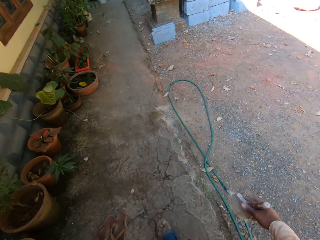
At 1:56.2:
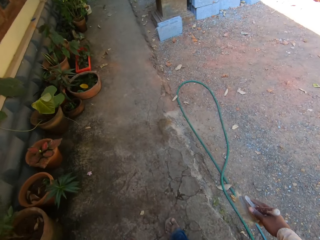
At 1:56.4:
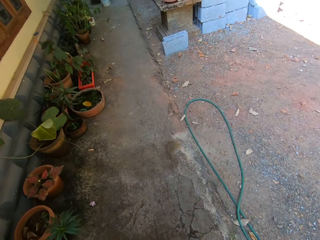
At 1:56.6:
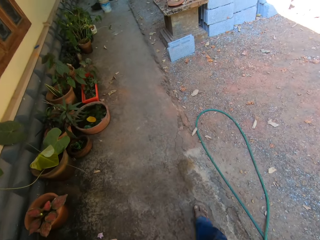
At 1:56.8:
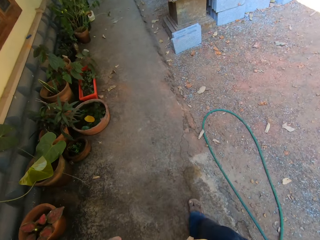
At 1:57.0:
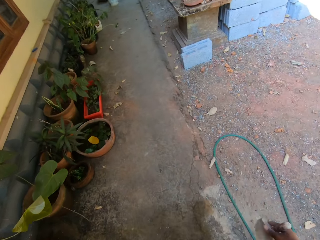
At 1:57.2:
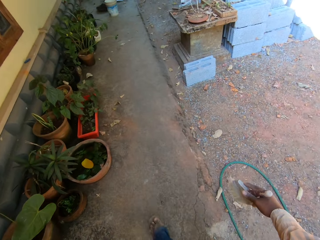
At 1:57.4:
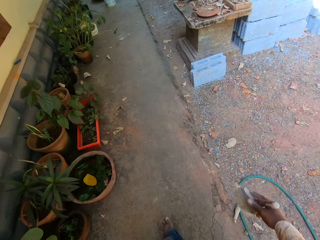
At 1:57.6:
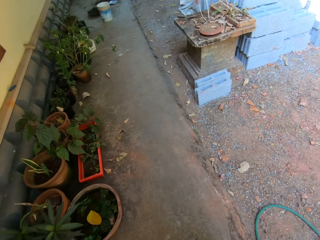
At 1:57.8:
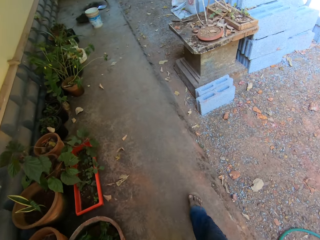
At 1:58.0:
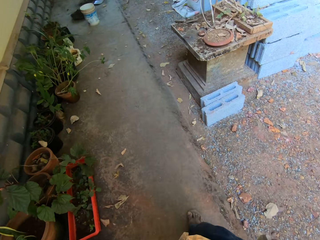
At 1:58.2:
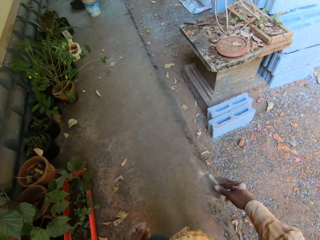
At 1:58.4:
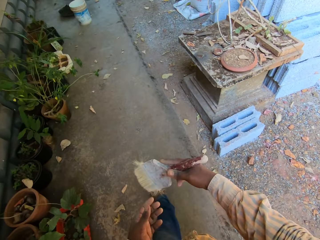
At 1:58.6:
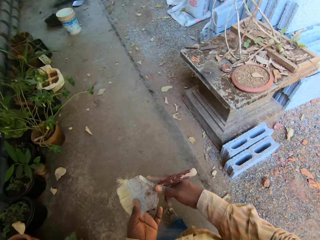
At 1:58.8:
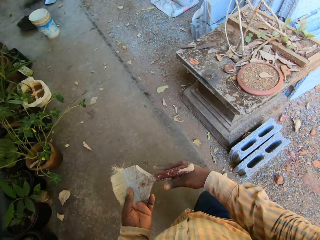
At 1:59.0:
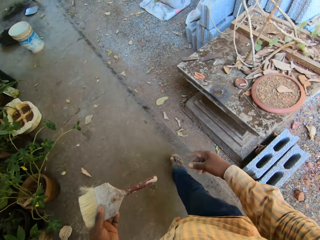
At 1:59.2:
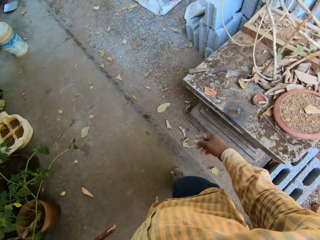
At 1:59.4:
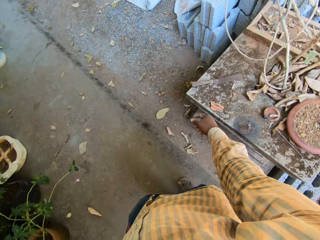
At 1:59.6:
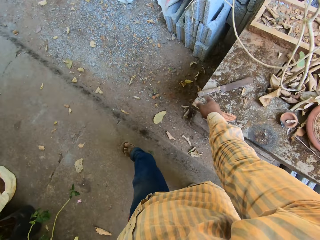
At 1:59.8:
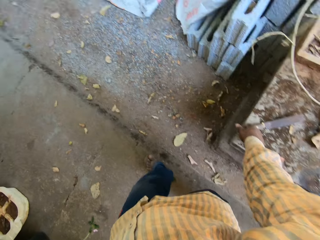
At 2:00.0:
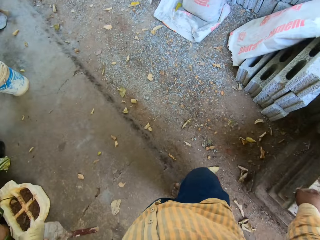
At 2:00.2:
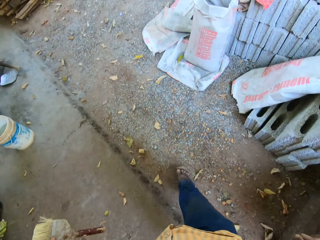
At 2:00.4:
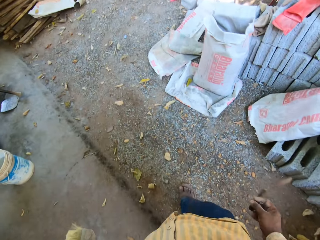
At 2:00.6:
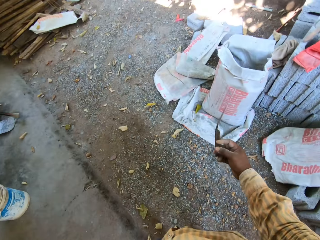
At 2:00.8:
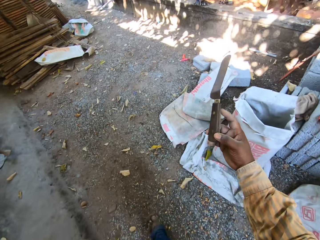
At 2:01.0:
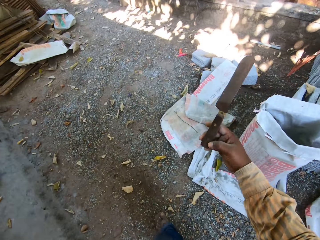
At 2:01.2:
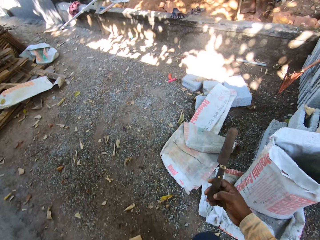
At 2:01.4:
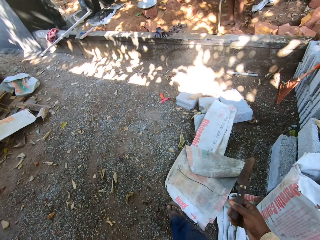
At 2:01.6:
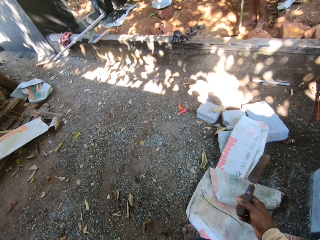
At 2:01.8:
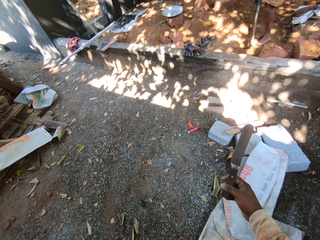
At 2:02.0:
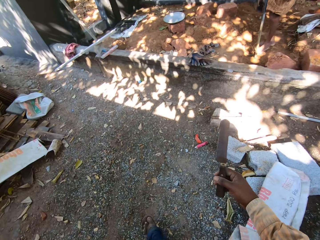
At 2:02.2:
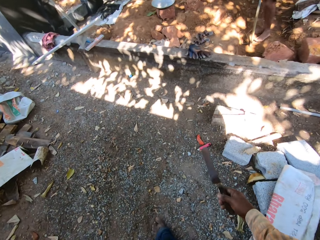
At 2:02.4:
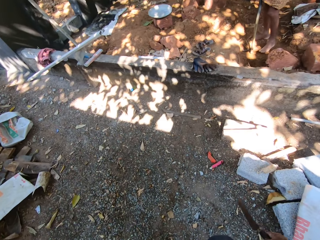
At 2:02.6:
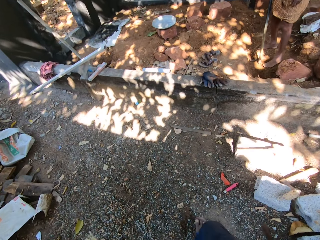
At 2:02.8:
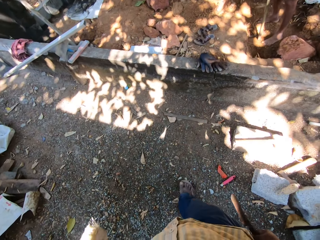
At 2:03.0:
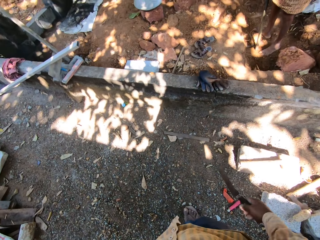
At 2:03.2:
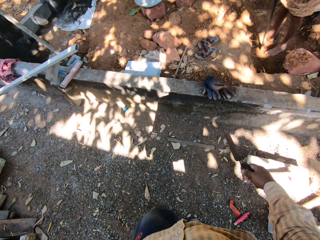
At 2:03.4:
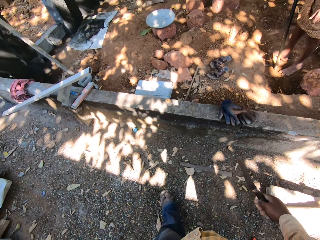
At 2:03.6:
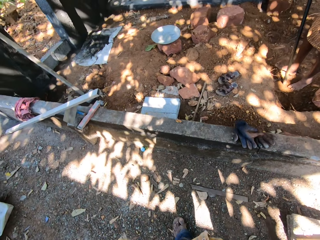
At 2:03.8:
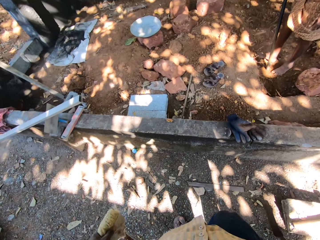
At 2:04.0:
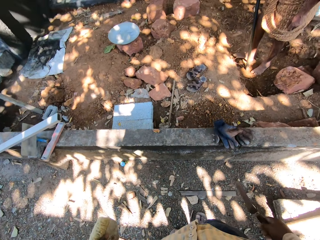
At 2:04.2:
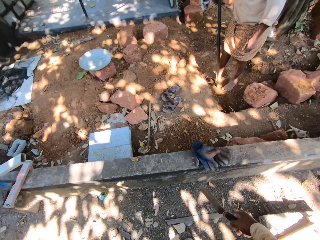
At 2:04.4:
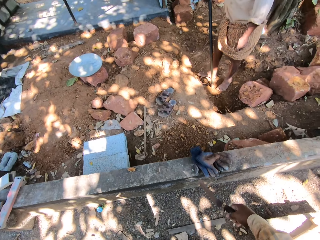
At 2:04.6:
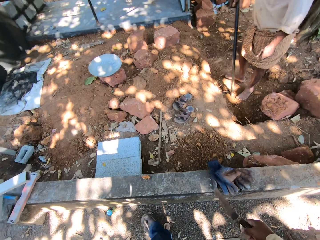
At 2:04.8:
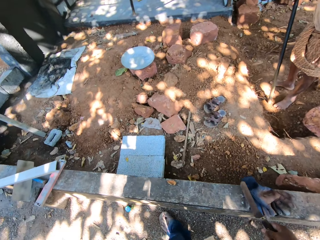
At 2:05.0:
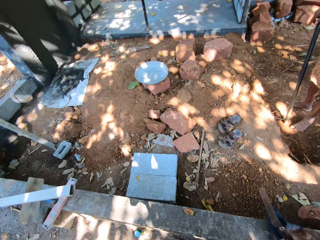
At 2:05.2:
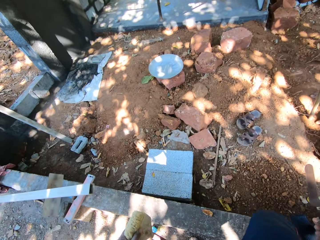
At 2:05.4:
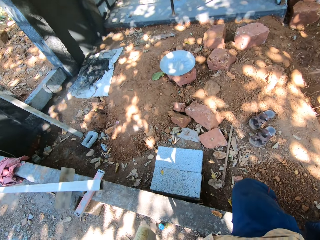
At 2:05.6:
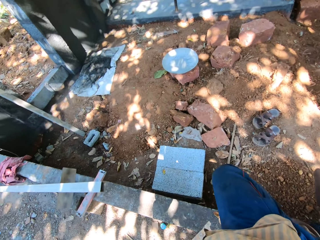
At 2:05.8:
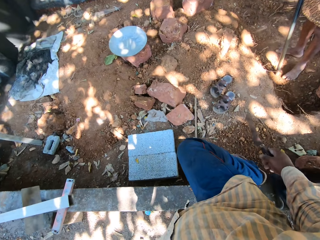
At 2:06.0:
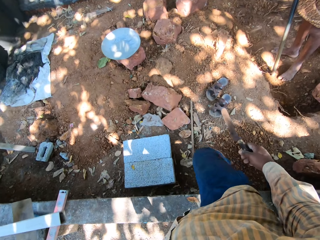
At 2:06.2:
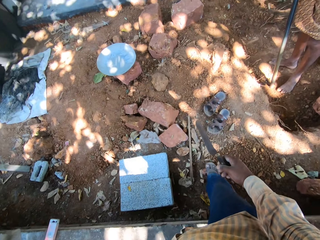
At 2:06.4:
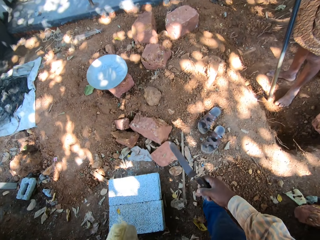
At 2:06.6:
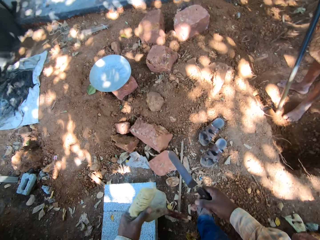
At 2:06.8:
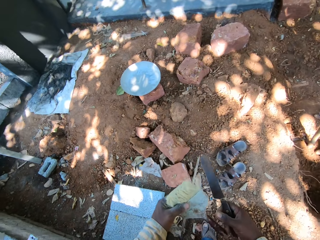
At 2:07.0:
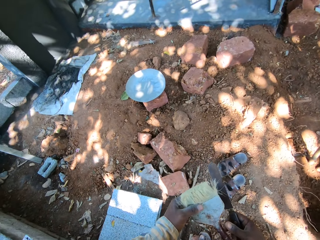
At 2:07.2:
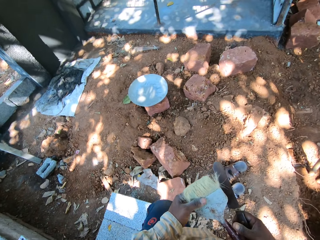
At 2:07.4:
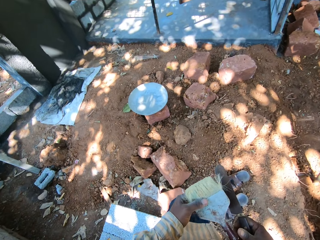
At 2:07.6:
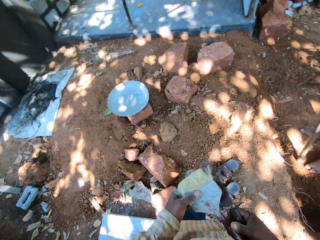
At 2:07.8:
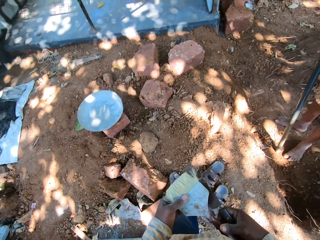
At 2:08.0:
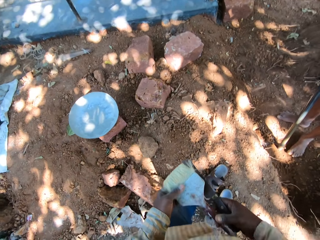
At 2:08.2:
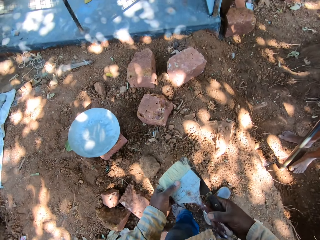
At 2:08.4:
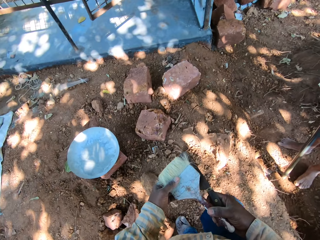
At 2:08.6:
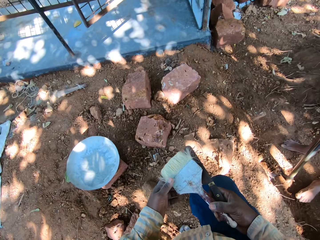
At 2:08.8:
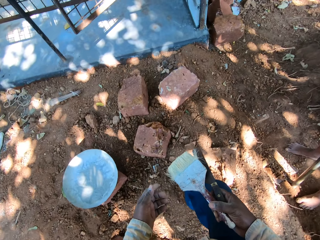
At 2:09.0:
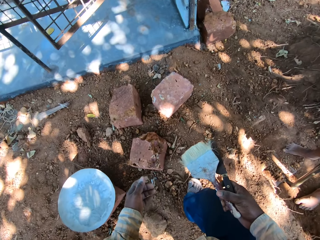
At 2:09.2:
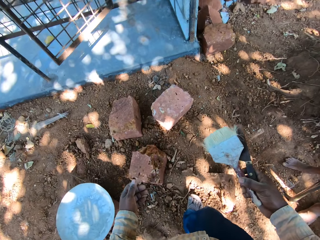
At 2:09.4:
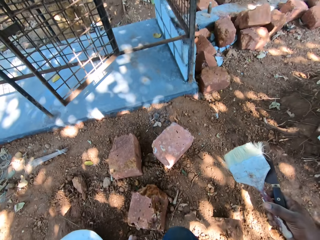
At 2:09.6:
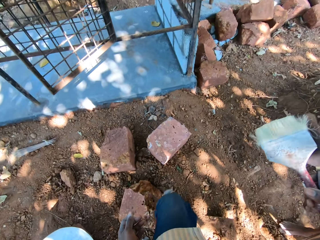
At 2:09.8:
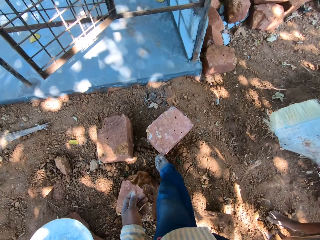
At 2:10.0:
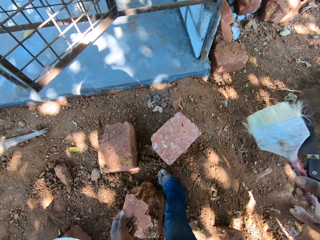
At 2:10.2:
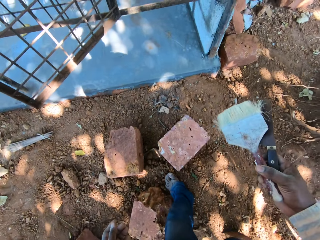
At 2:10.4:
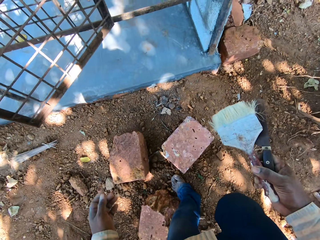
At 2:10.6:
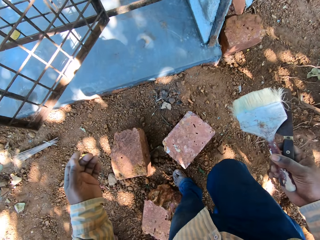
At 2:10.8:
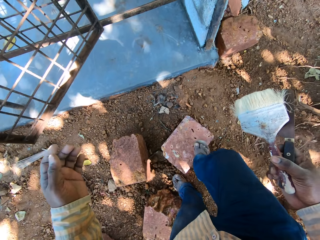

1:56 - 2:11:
The camera wearer passes the paint brush to his left hand with his right hand. He picks up a knife from a table with his right hand. He walks around. He passes the paint brush to his right hand with his left hand. He holds the brush with both hands.

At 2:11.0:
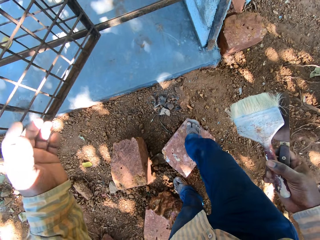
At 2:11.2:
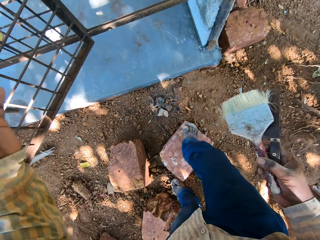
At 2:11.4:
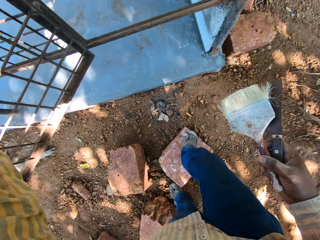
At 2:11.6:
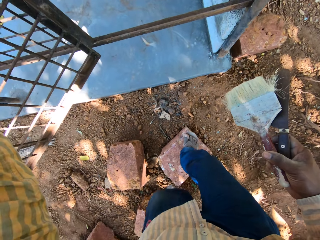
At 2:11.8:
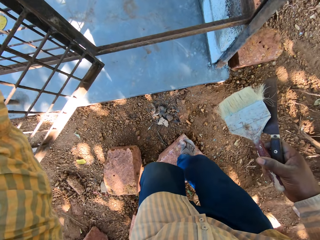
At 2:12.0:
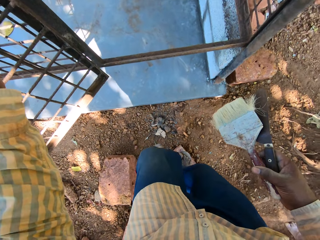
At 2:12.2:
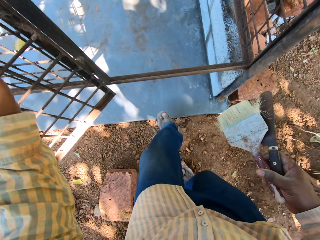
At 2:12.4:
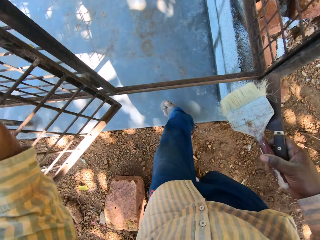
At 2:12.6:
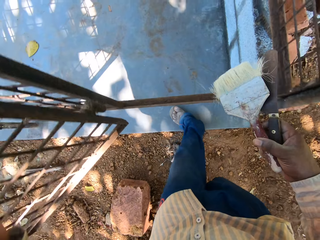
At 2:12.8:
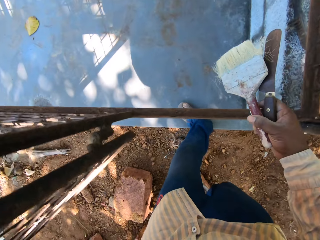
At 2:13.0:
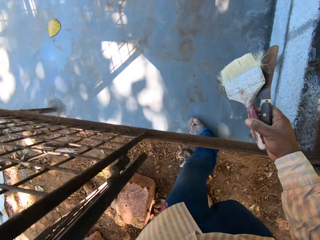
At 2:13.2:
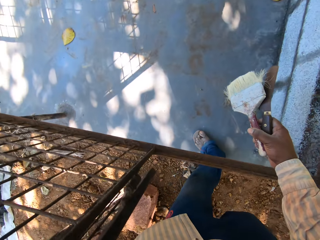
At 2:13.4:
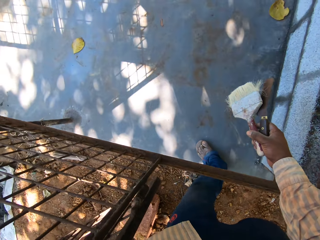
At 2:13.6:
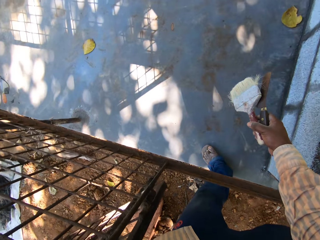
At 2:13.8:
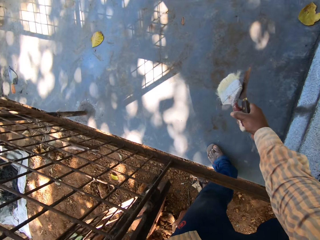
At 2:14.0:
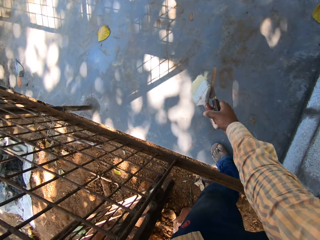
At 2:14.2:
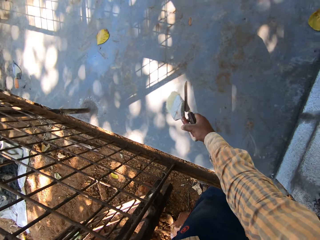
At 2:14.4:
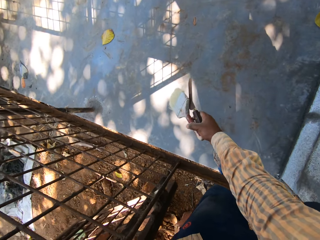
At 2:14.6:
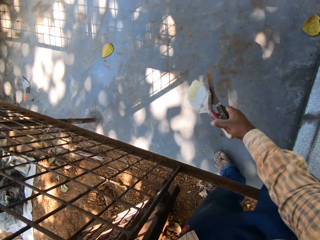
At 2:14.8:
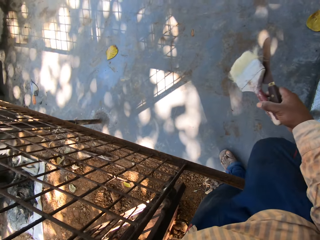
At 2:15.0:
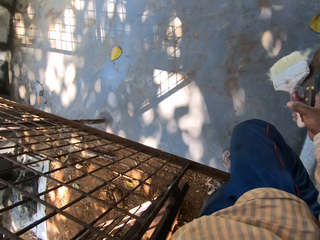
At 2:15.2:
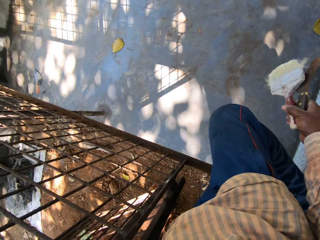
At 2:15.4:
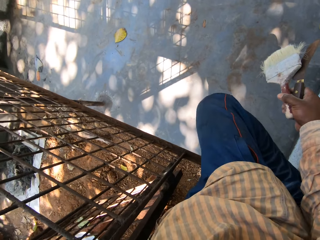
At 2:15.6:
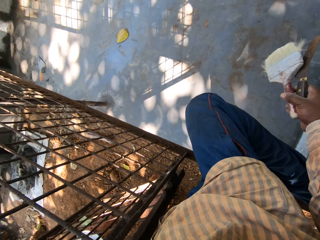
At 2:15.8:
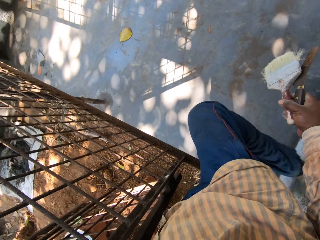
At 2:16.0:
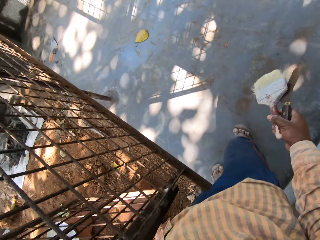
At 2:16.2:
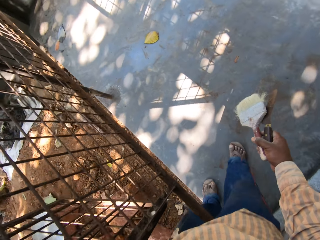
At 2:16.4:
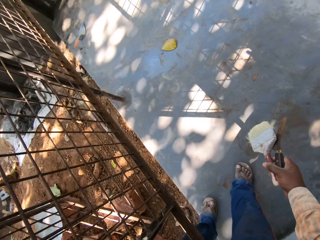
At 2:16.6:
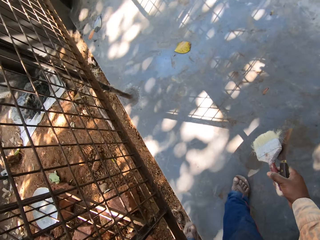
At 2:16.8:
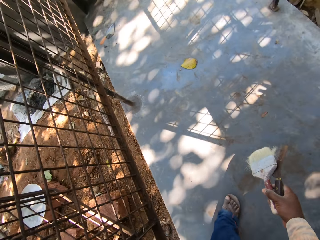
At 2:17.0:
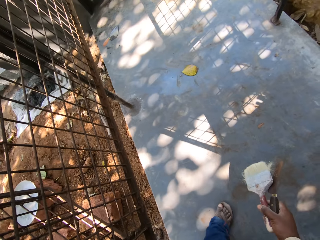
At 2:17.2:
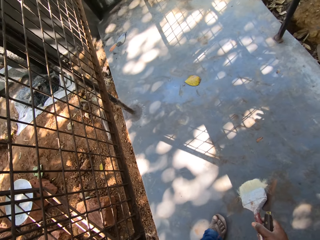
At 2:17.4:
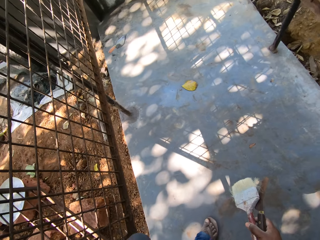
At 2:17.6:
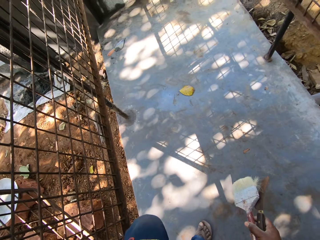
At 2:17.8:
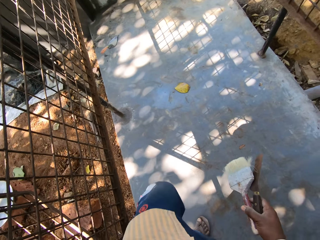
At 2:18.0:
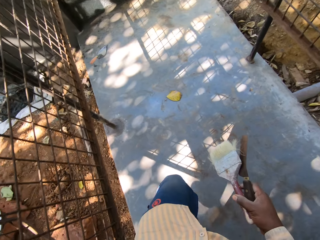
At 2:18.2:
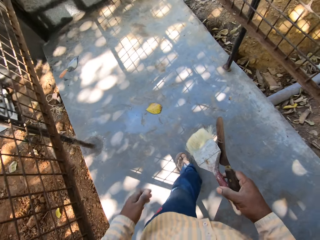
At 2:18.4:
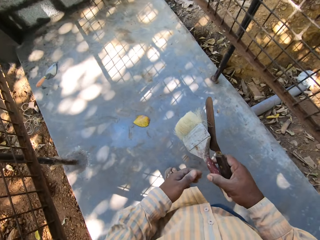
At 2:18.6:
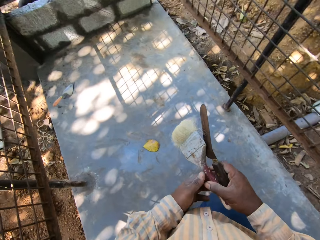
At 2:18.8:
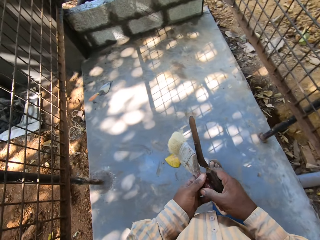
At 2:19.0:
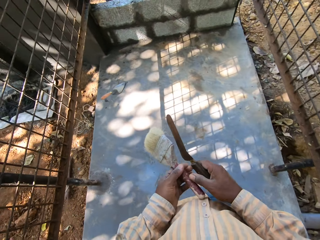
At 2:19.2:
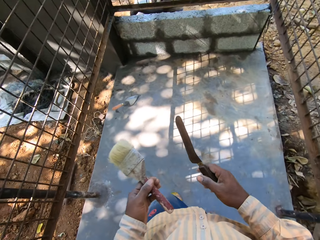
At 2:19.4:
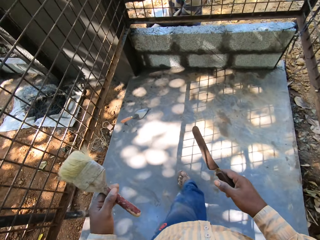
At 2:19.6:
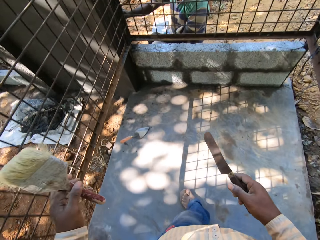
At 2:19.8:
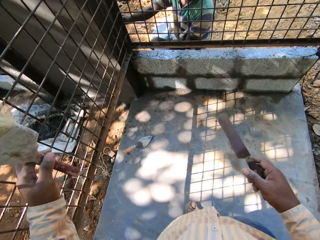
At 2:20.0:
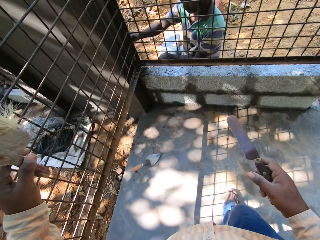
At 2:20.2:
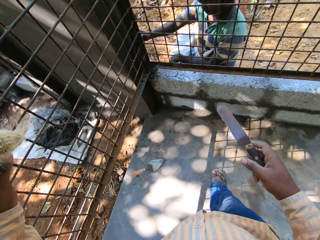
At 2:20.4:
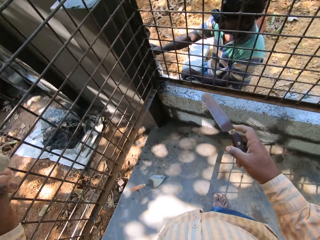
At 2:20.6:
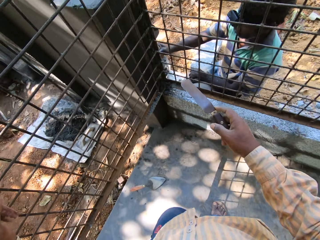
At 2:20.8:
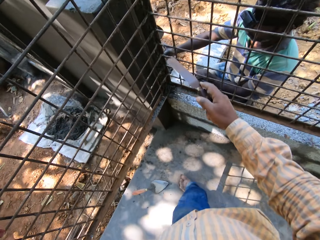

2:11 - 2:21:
The camera wearer looks around. He walks around. He passes the paint brush to his left hand with his right hand.
